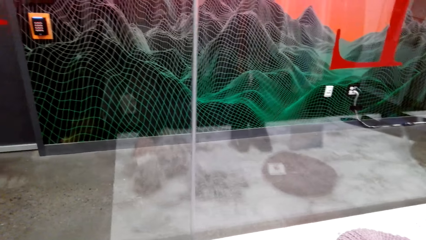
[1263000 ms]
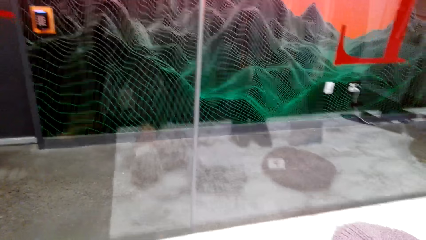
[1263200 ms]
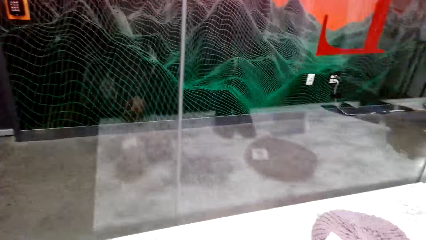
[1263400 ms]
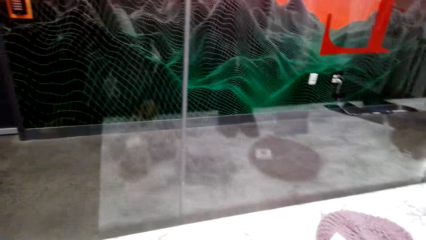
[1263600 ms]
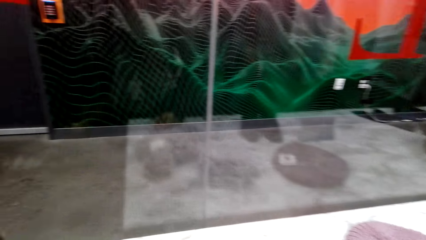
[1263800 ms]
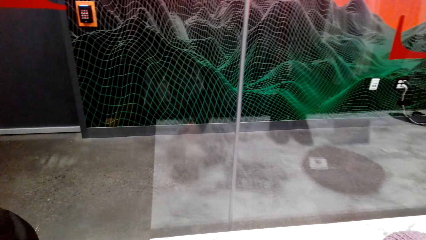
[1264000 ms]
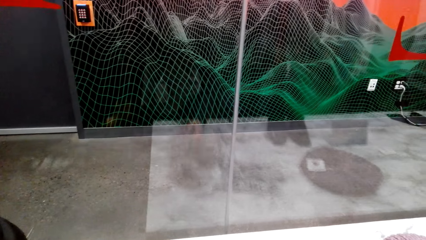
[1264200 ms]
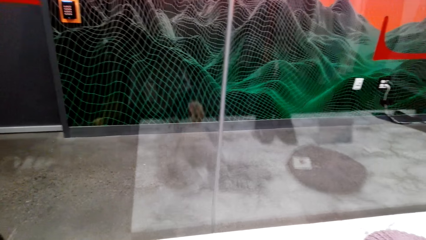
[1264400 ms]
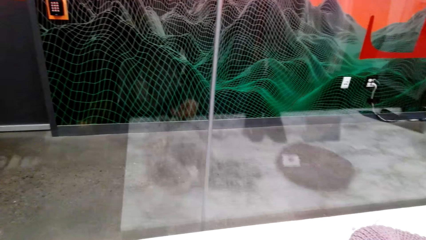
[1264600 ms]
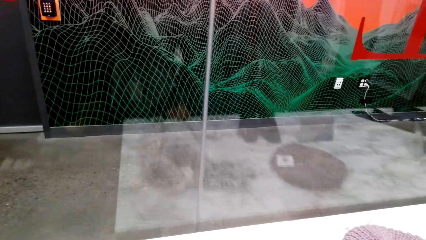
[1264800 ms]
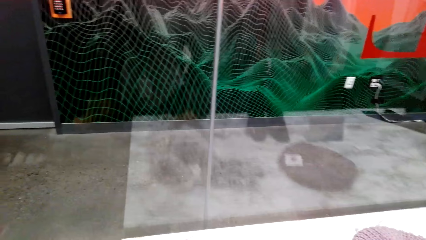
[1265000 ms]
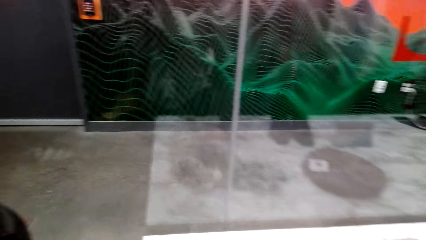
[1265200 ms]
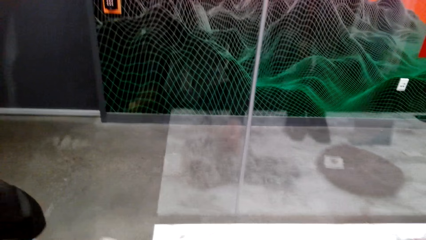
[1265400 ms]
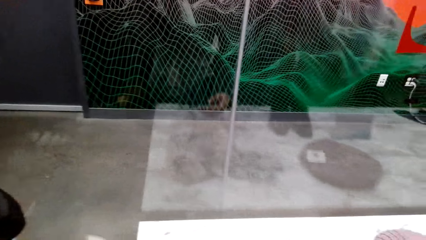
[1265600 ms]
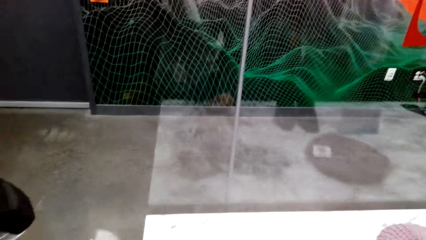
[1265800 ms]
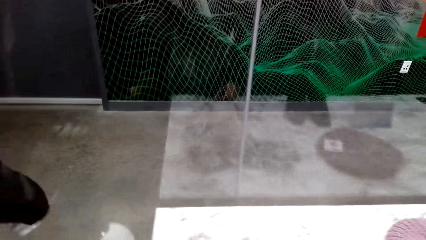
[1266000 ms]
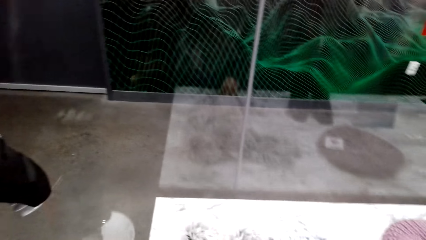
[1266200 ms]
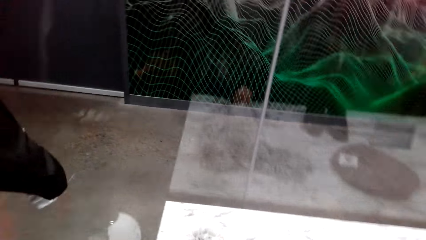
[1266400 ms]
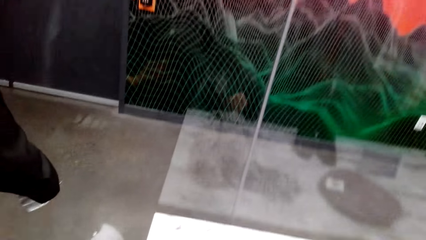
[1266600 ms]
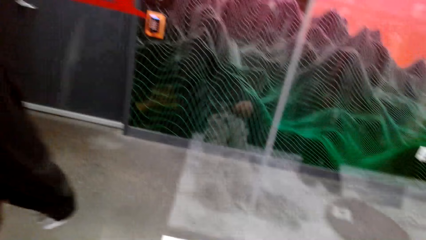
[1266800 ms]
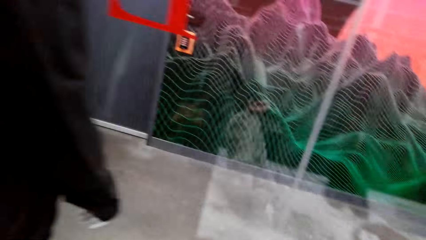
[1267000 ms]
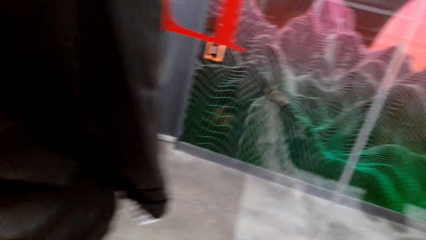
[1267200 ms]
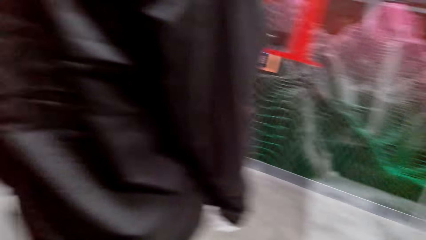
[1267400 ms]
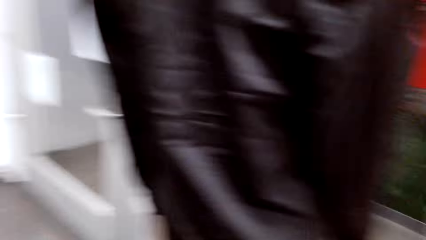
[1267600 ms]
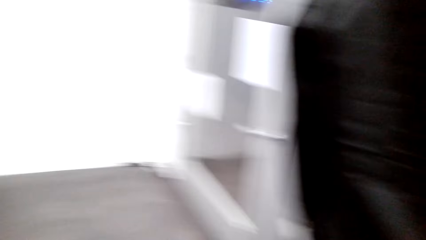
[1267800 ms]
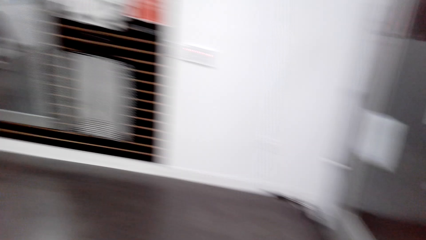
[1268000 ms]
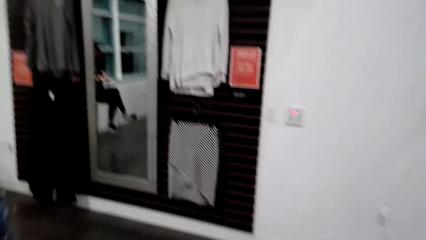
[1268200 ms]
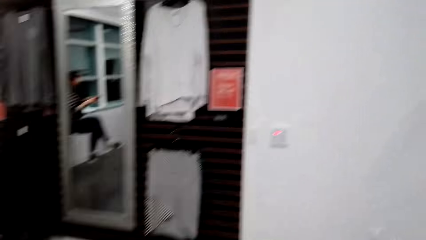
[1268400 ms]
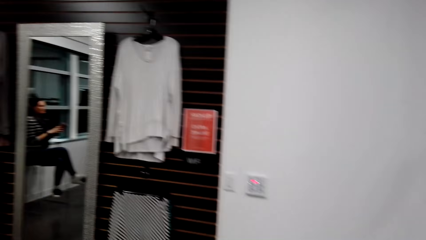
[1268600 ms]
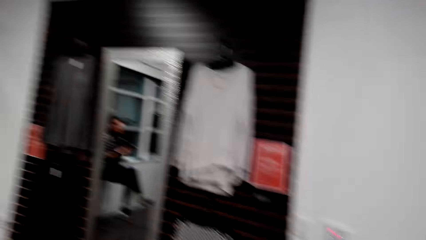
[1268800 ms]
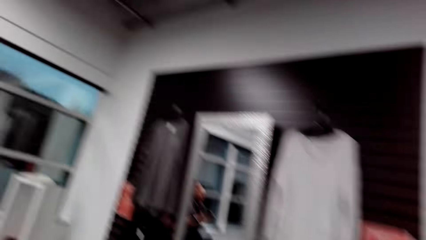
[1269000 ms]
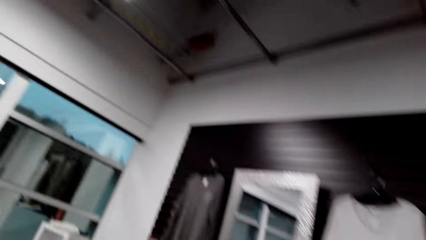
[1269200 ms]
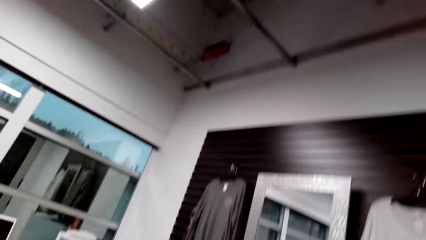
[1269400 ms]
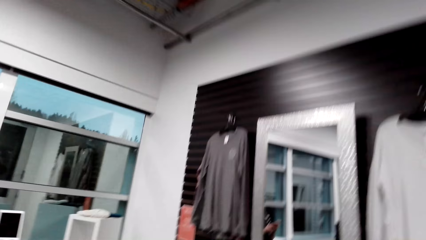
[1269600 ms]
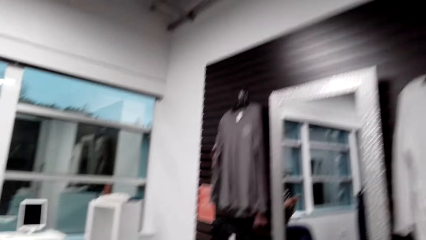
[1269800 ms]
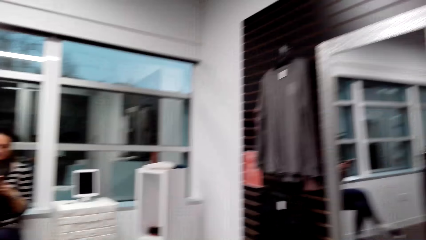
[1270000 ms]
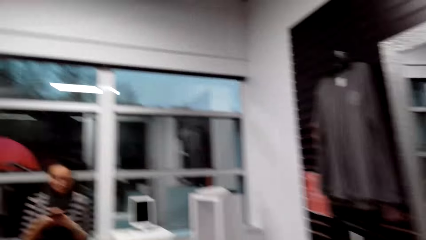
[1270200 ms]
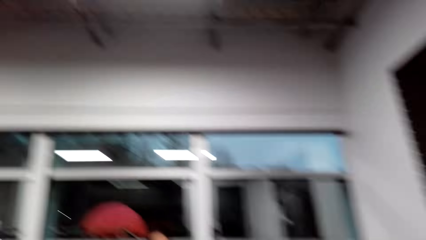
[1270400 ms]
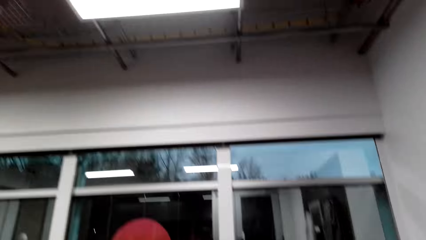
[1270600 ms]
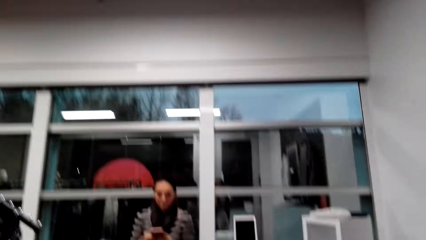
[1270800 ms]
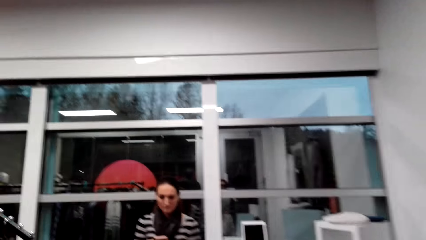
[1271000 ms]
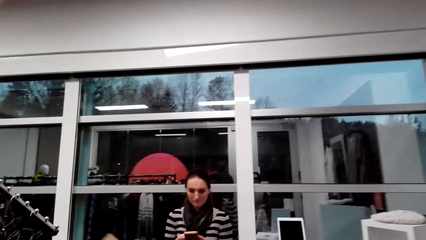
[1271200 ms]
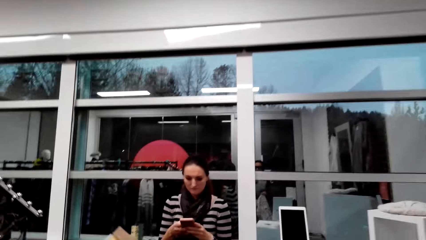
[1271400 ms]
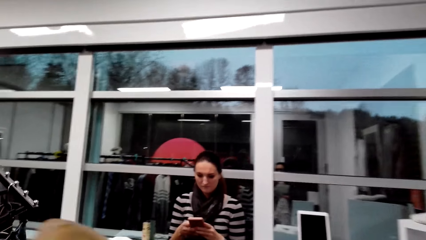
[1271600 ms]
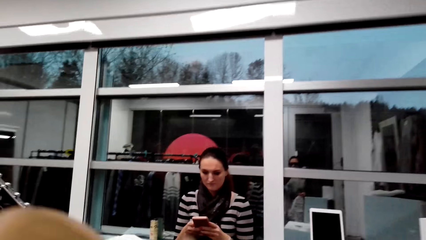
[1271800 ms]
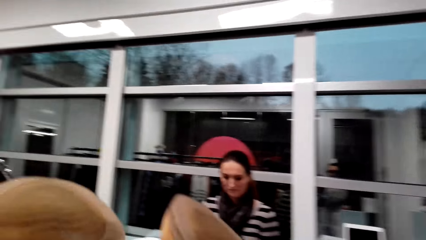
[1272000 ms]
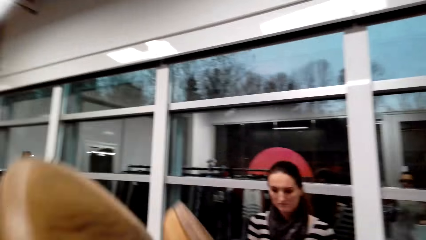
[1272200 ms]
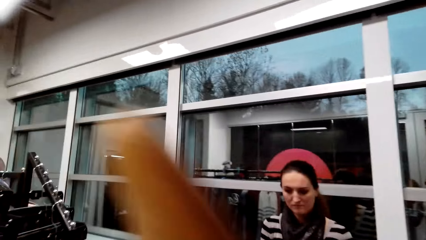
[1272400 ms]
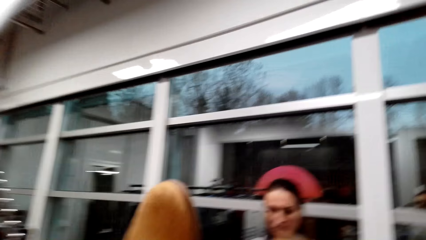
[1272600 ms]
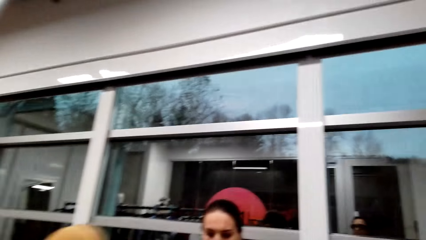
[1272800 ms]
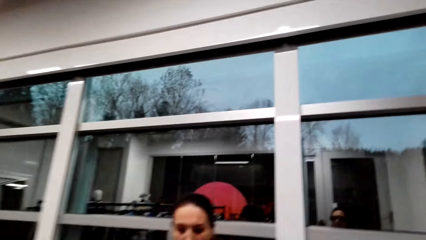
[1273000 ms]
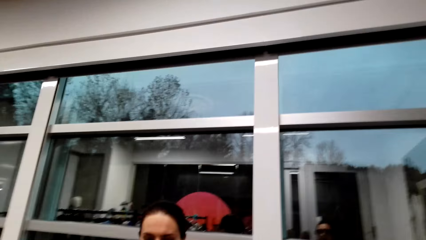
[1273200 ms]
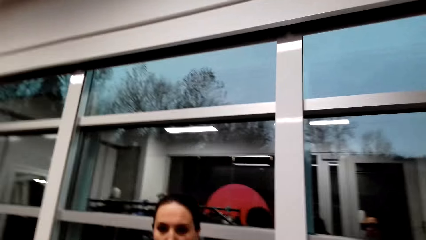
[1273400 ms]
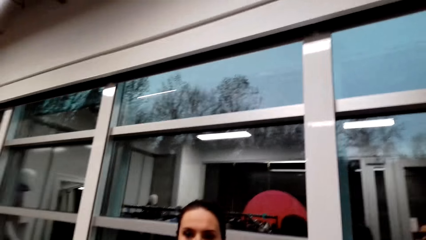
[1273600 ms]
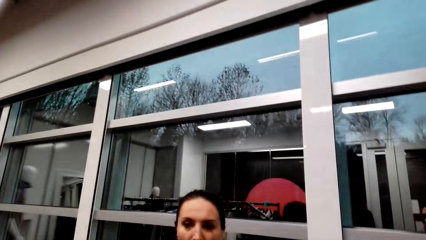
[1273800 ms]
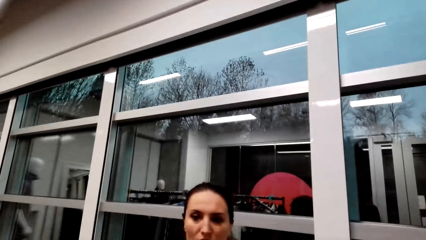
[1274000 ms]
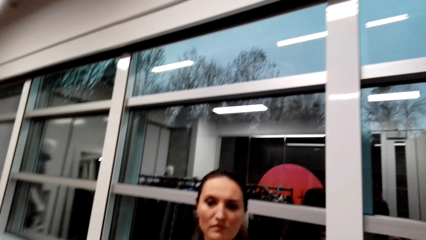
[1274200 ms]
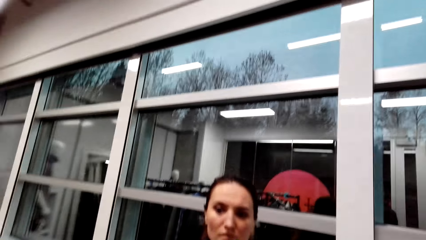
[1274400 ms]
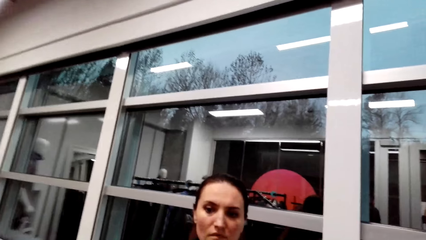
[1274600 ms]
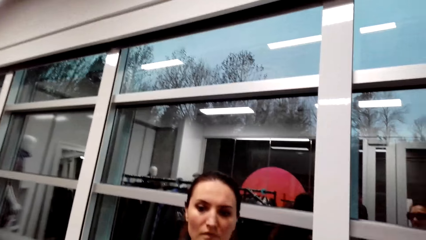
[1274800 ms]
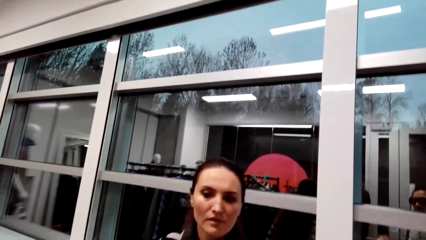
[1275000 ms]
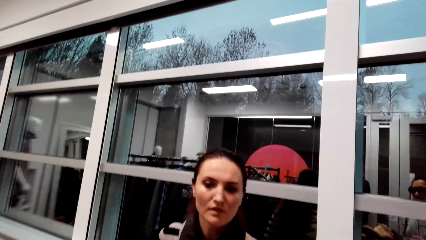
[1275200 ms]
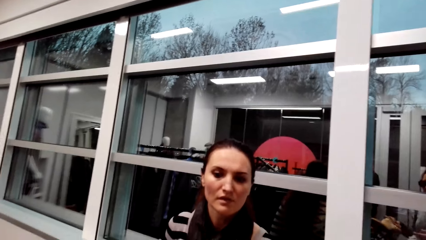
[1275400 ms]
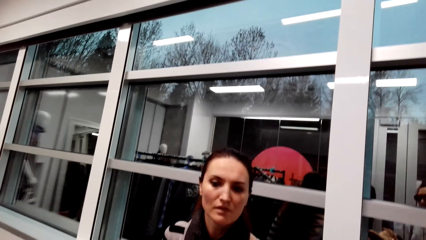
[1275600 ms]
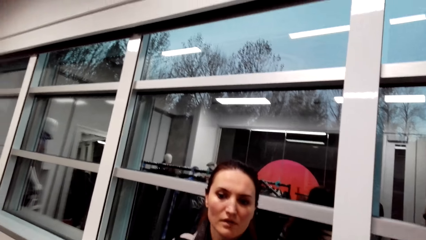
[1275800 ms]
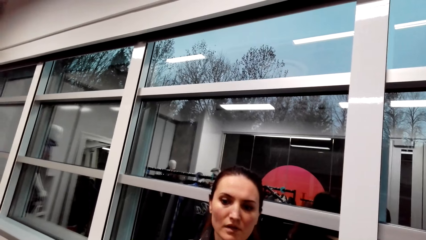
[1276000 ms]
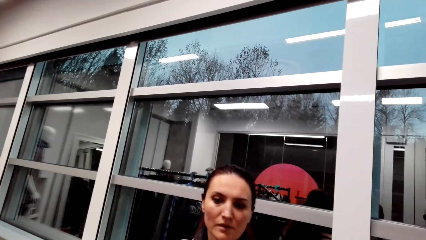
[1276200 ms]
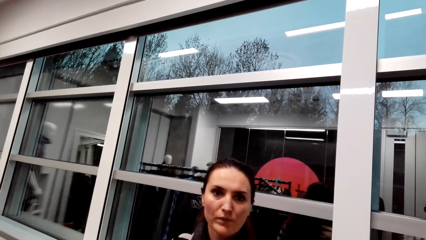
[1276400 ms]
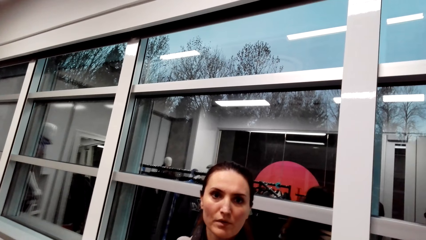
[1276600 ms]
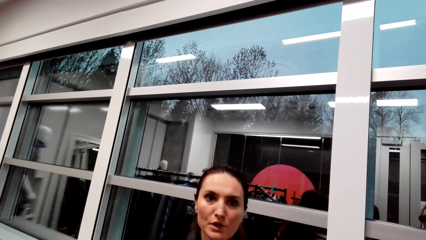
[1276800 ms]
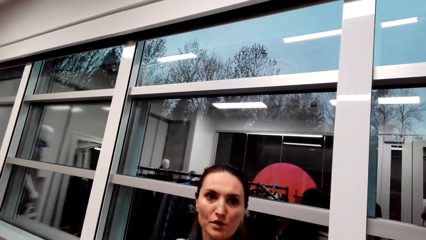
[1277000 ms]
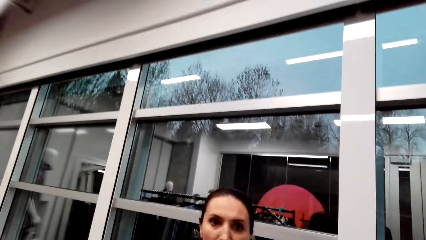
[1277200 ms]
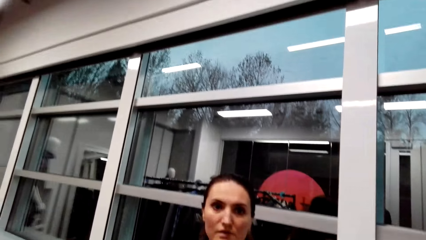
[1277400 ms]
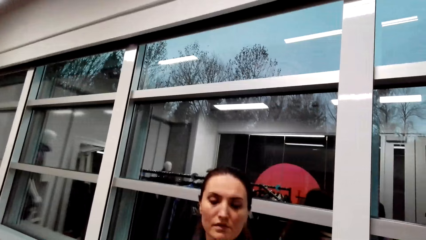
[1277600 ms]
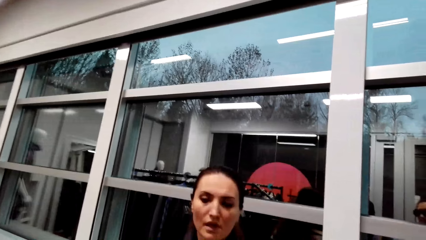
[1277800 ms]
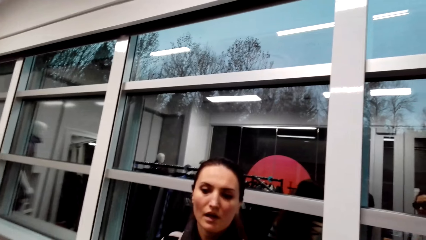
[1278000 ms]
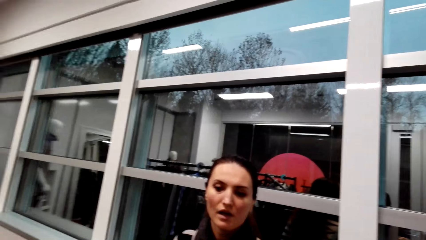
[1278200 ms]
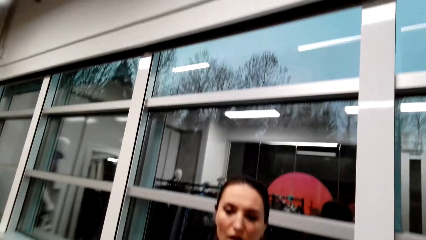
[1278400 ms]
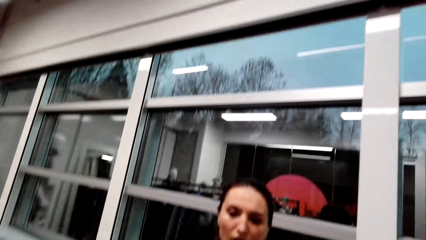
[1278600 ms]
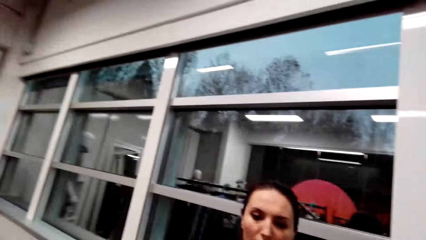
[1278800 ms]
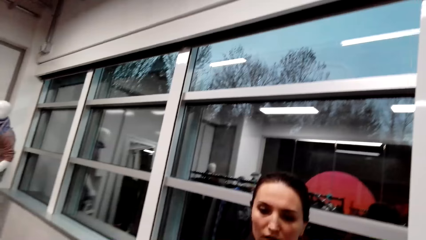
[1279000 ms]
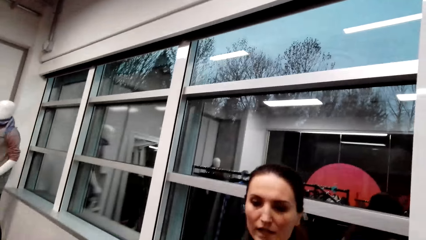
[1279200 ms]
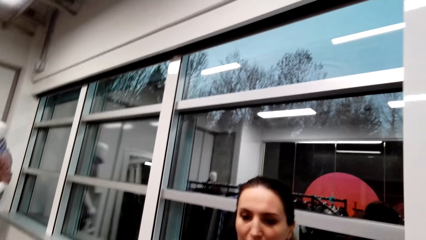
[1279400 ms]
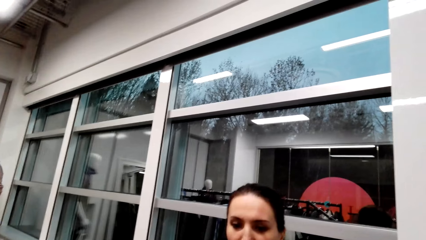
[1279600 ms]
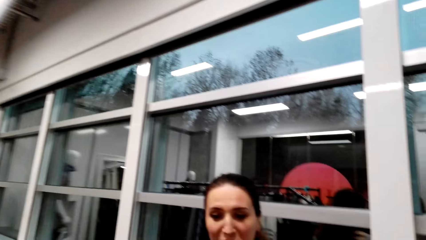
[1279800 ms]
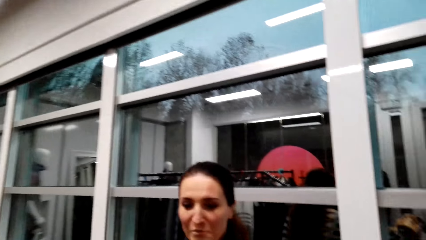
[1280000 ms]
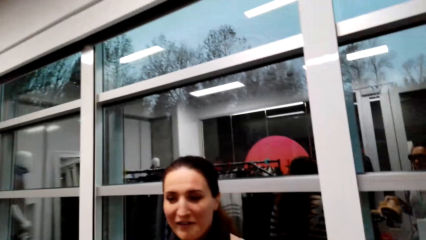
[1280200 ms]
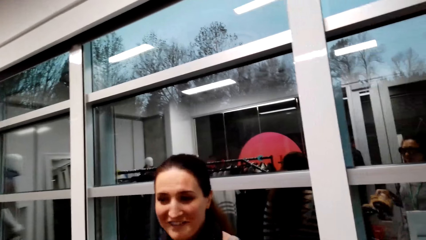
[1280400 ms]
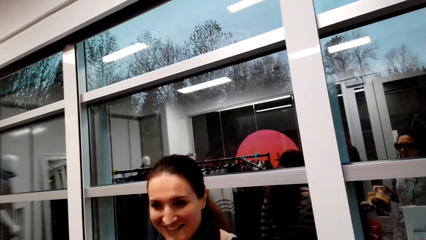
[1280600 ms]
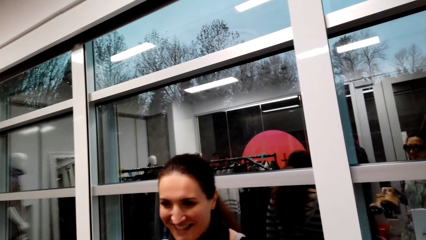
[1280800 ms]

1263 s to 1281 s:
The camera wearer moves items on a shelf. They walk around a supermarket and look around the supermarket. They converse with the seller or lady. The lady interacts with the camera wearer.
